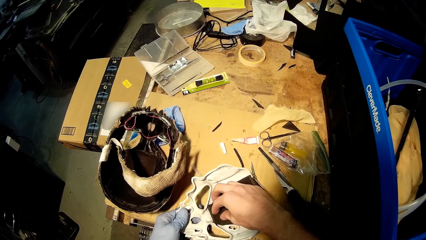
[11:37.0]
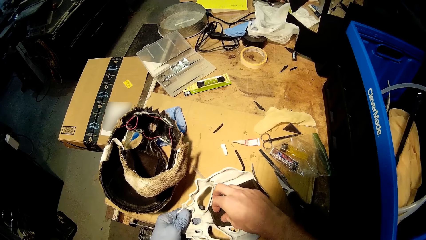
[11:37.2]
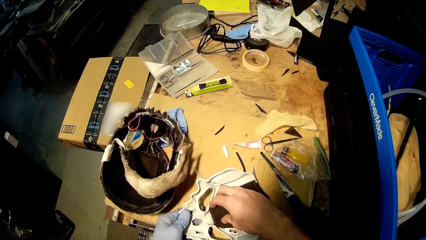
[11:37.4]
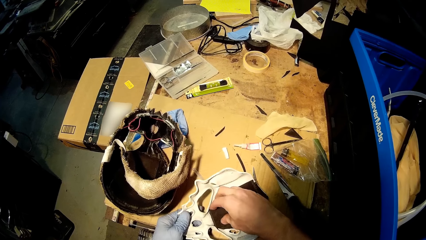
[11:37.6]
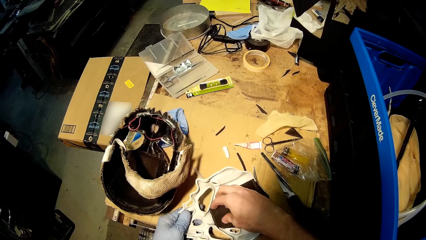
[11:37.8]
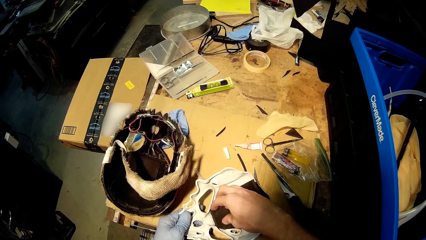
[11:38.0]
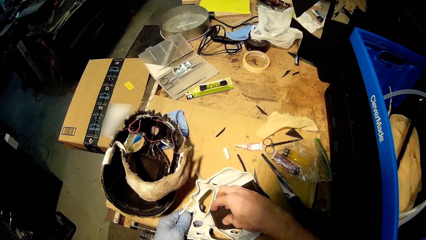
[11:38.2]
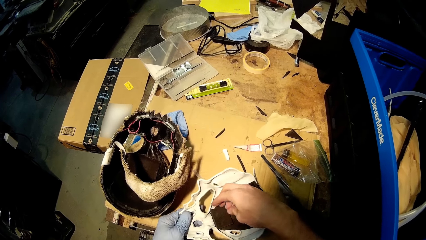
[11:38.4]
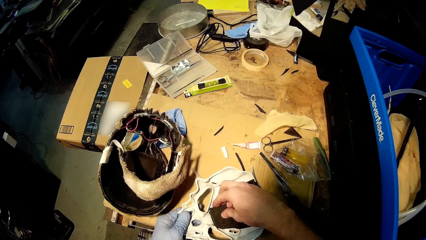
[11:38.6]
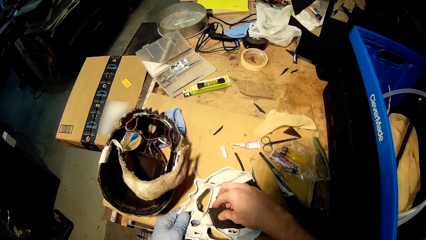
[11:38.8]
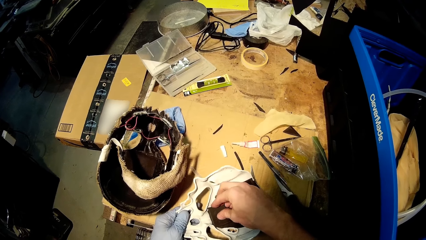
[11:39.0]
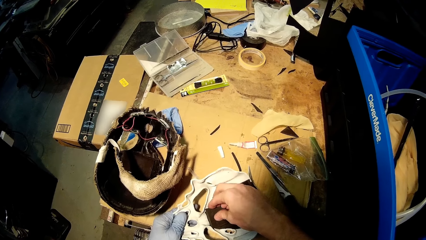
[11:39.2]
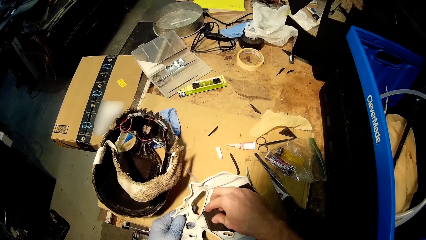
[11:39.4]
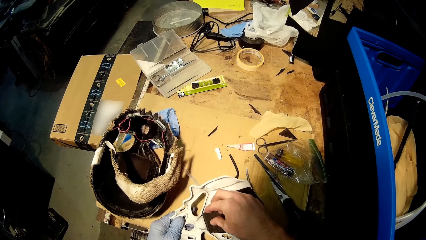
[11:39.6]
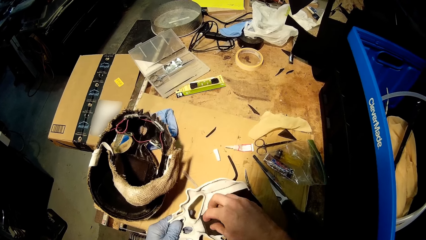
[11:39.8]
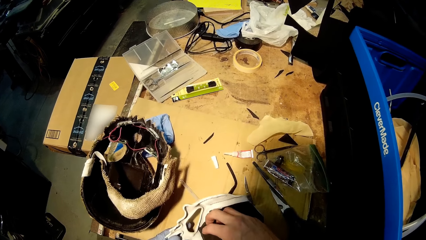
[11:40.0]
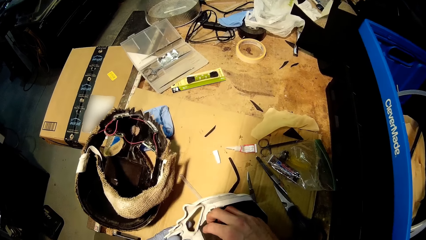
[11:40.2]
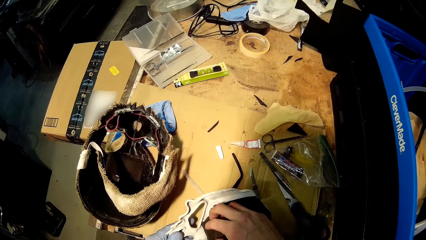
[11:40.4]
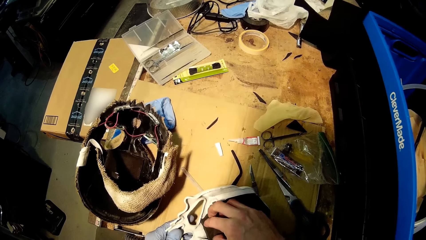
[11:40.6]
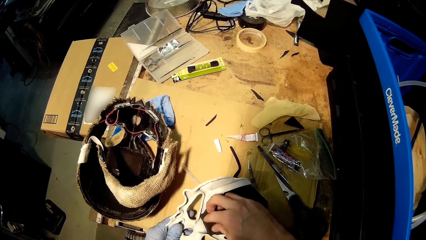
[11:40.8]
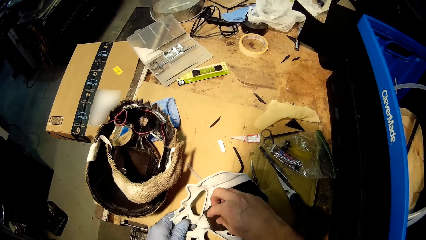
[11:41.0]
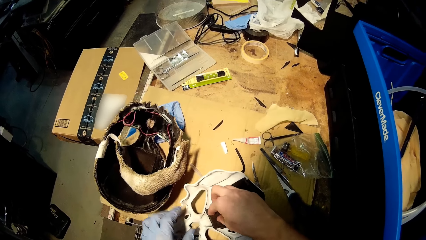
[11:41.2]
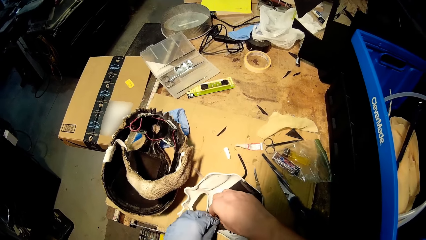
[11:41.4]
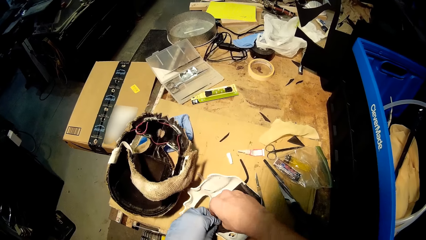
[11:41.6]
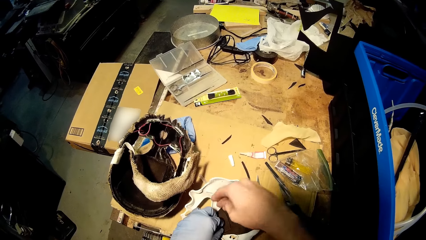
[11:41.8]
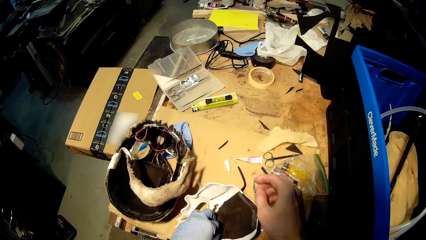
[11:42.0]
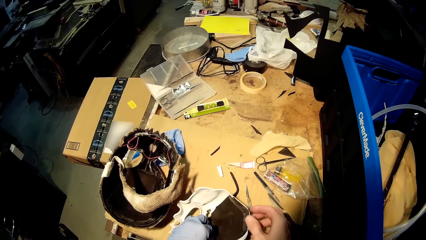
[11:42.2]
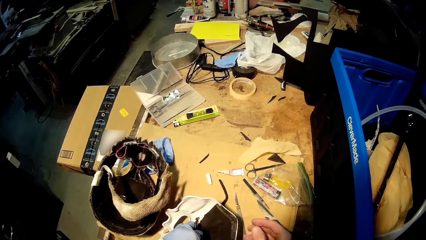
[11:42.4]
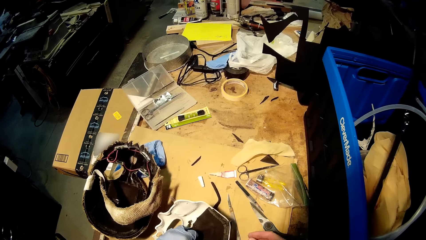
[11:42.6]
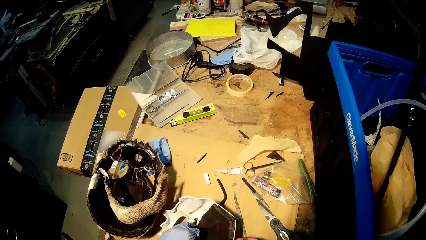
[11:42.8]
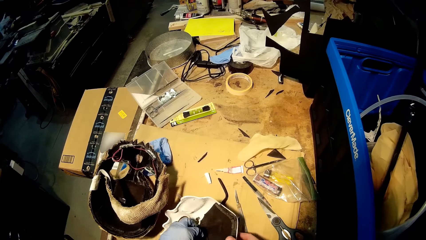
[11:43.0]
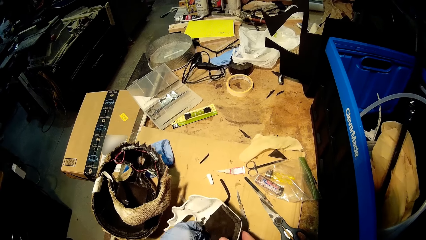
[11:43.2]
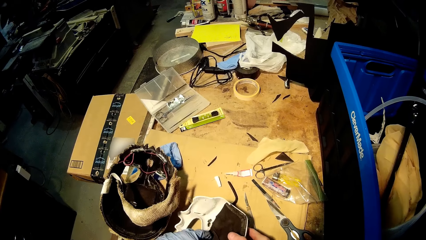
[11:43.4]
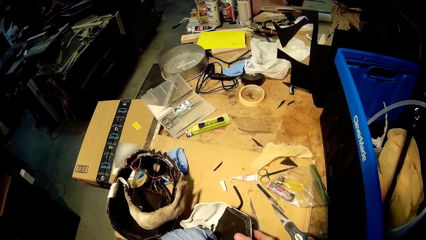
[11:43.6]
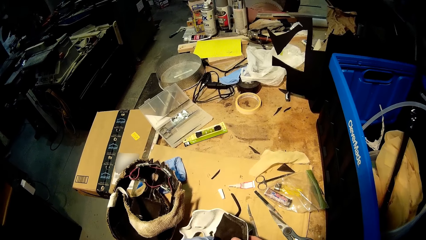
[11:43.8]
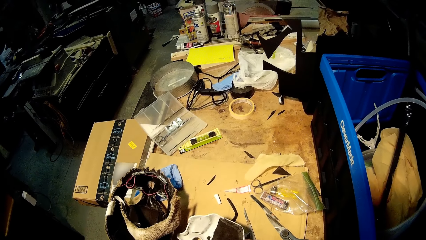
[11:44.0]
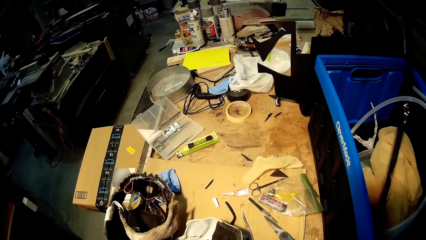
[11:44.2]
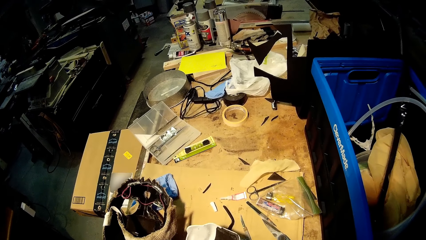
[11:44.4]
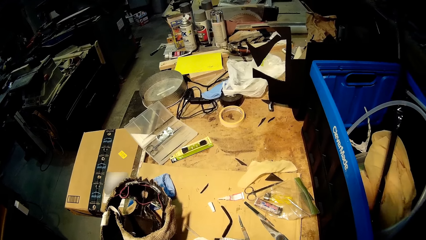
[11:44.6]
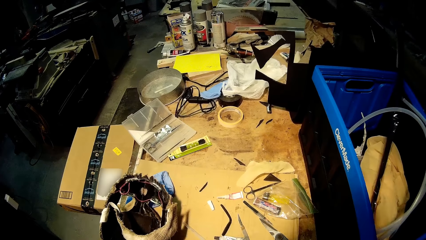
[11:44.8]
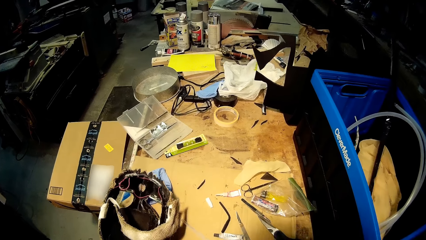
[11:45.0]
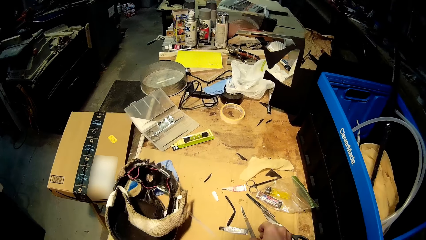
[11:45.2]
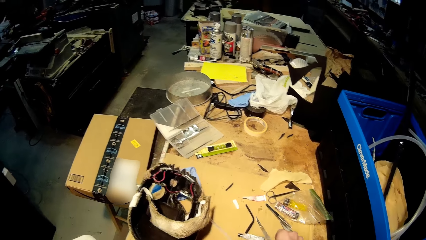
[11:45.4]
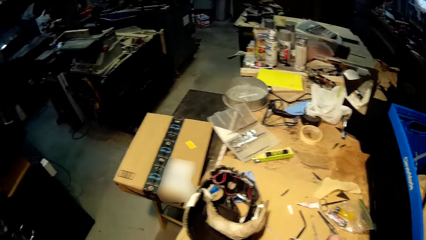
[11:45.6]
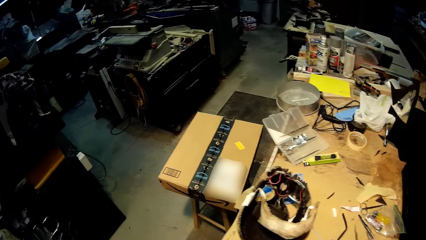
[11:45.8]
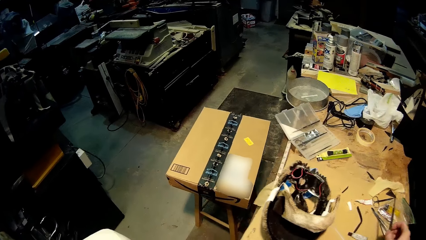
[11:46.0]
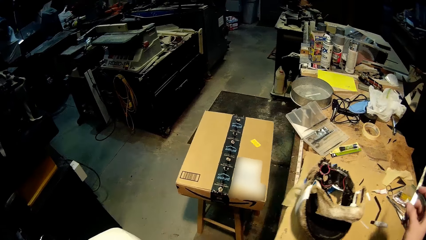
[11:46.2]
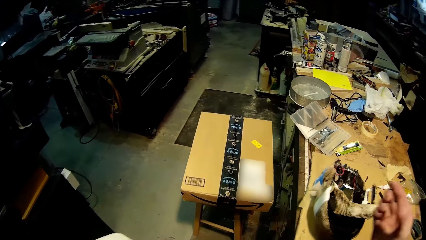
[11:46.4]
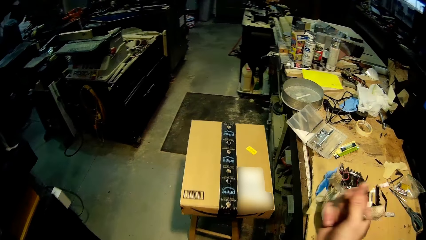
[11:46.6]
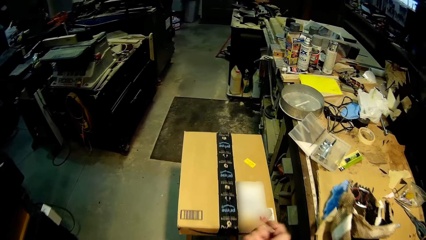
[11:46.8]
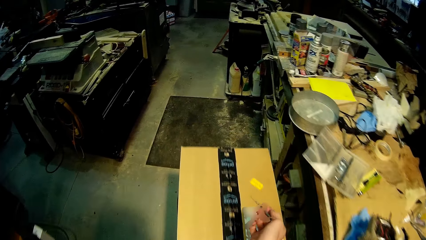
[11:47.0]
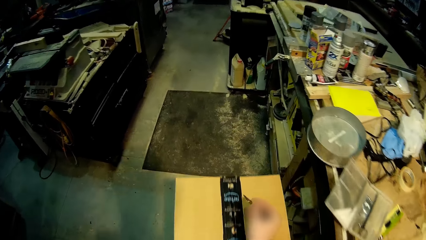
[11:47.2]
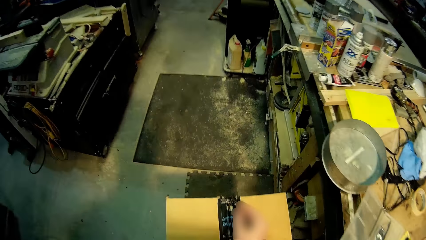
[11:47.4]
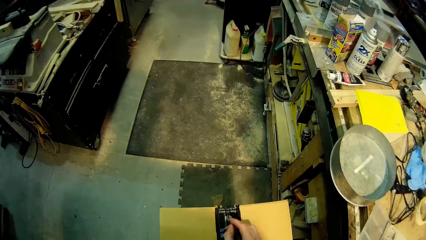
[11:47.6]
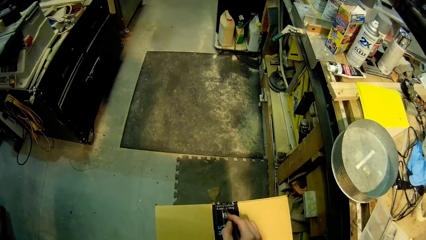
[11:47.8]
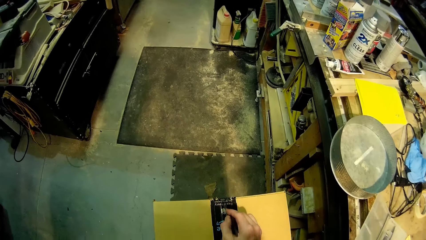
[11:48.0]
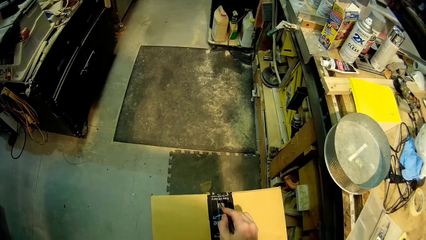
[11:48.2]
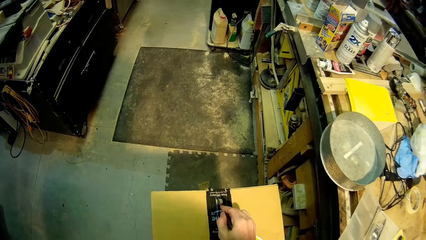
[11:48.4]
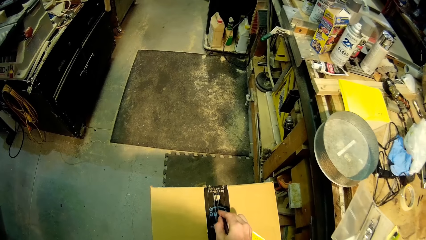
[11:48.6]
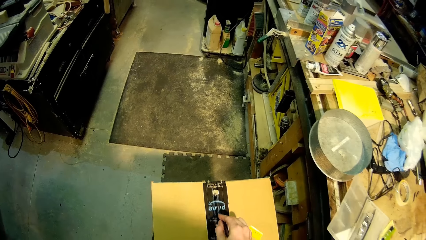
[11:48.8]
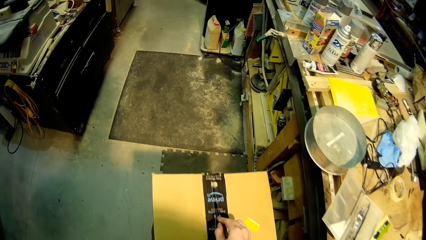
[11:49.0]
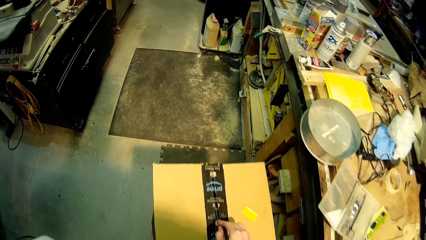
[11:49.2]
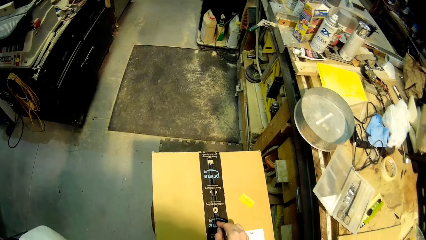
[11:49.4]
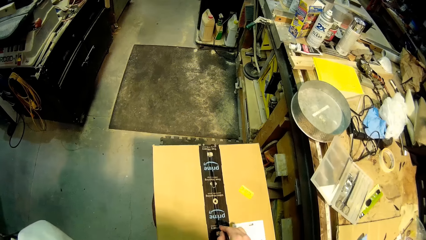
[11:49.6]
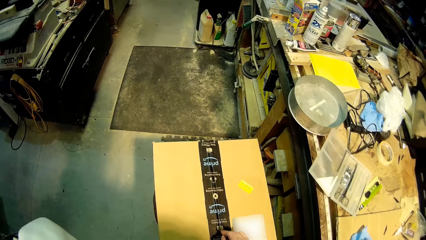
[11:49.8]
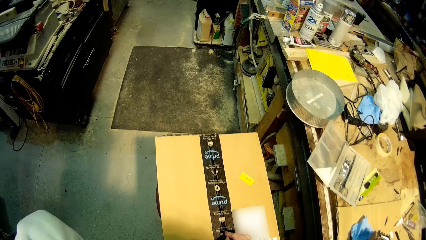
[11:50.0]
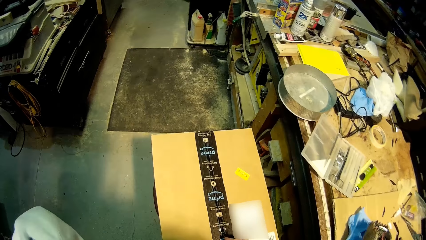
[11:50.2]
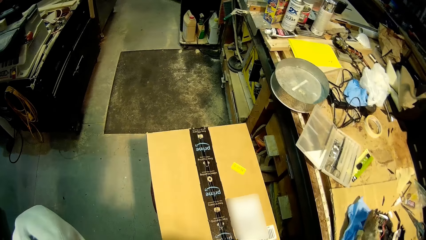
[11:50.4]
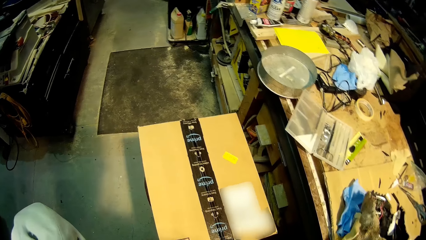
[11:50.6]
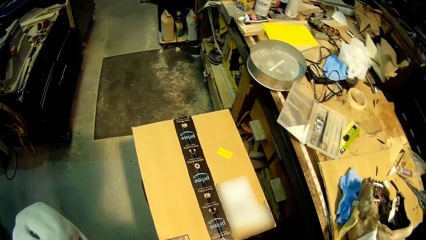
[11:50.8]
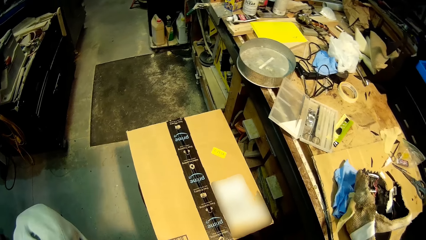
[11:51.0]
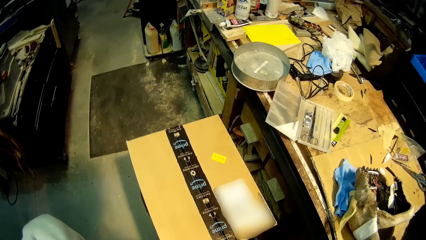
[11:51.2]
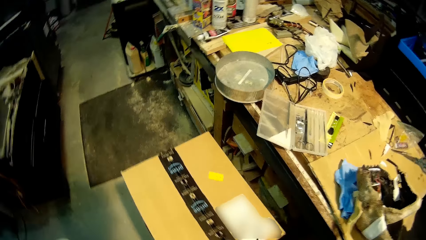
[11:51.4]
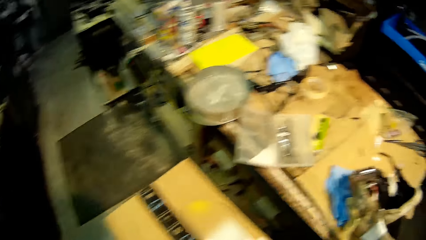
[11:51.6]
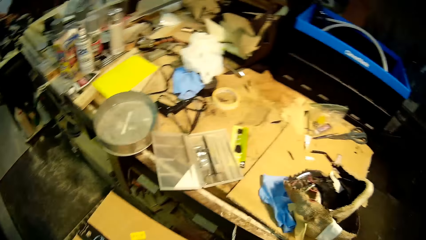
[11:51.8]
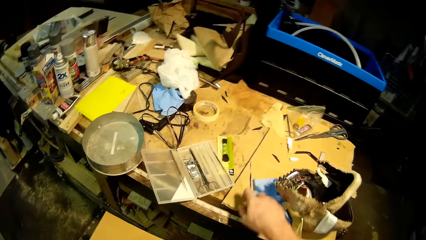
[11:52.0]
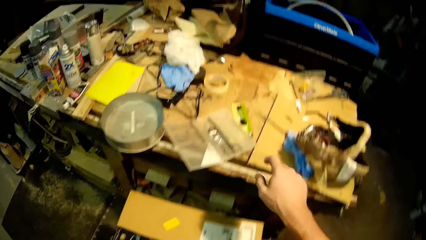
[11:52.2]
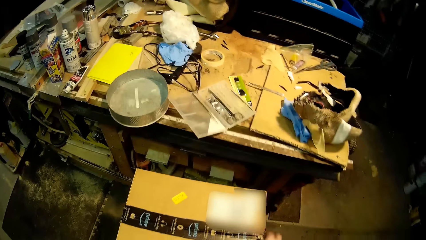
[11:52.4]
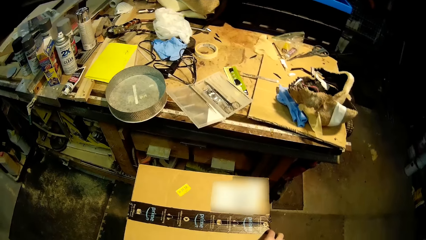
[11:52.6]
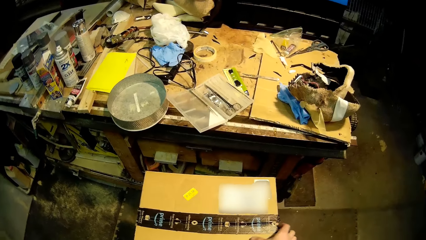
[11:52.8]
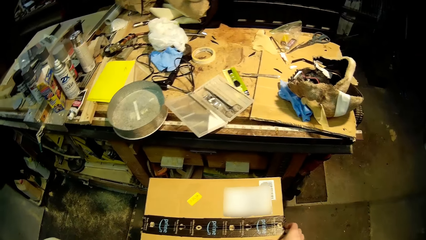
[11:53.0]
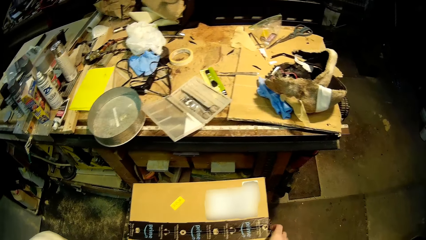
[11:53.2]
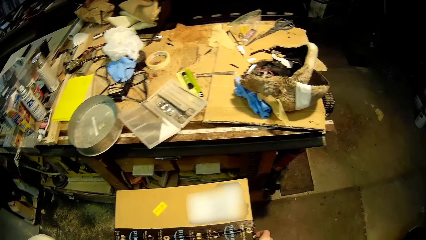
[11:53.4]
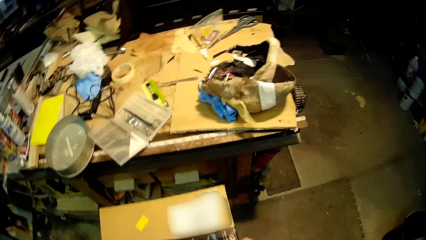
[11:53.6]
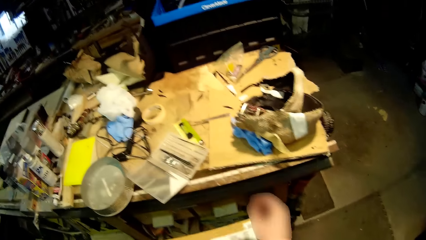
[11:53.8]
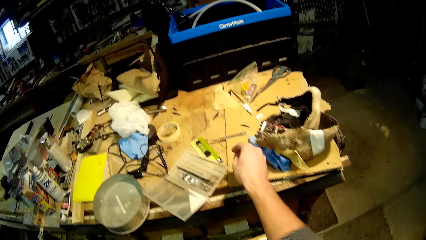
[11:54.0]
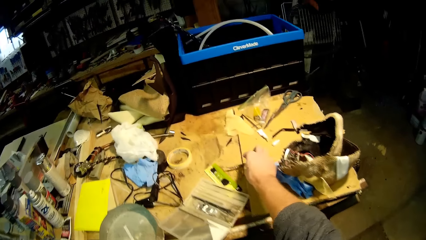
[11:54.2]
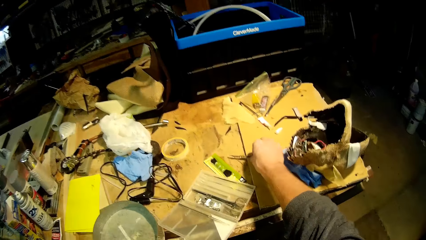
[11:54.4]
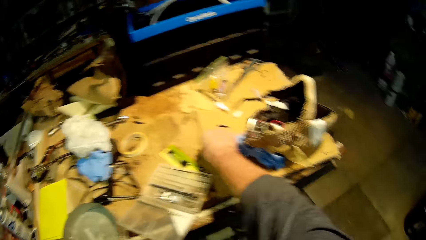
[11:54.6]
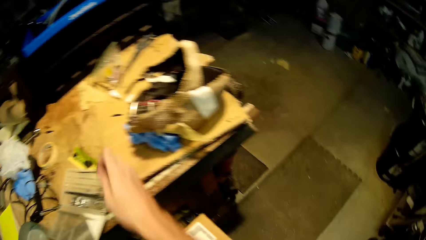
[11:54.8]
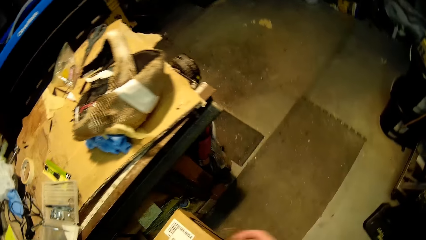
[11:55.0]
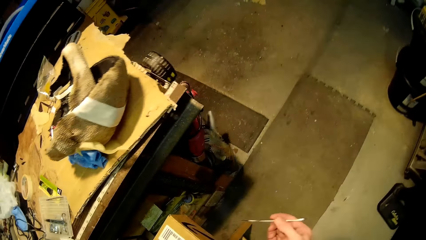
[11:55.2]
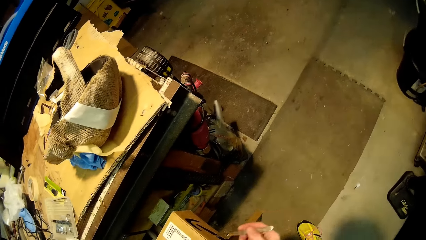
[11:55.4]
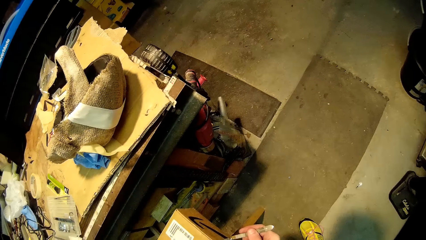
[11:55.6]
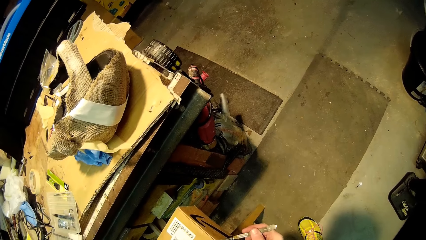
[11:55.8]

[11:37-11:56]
The camera wearer picks the white mask from the table with both hands. He walks towards a package on a stool beside the table. He picks up the knife from the table with his right hand. He opens up the package with the knife in his right hand. He drops the knife on the table with his right hand. He opens up the package with his right hand. He picks up the knife from the table with his right hand.
